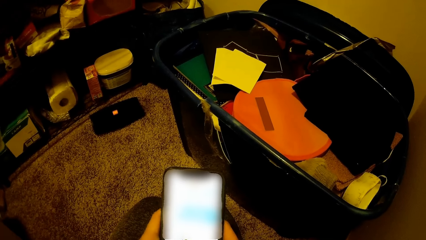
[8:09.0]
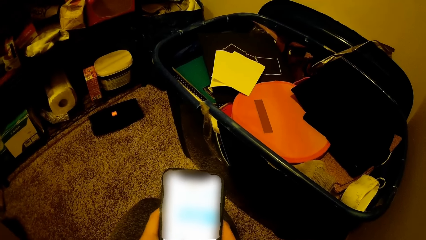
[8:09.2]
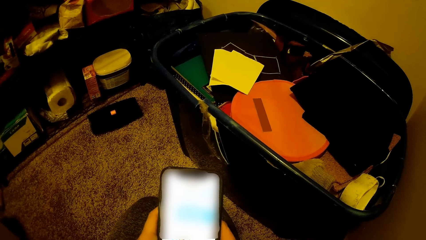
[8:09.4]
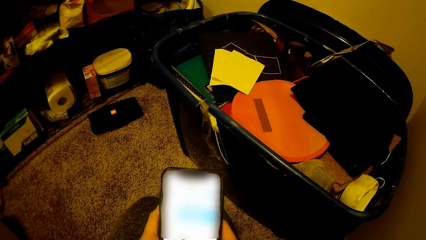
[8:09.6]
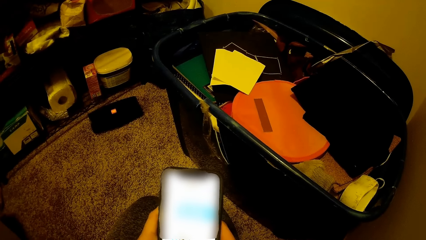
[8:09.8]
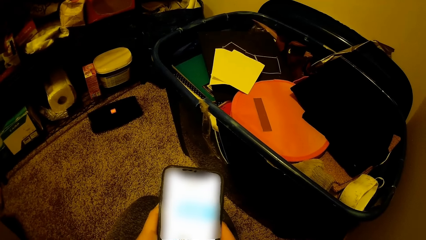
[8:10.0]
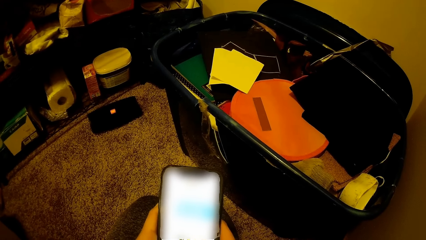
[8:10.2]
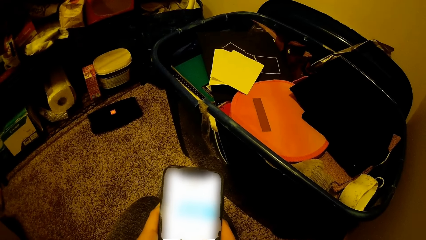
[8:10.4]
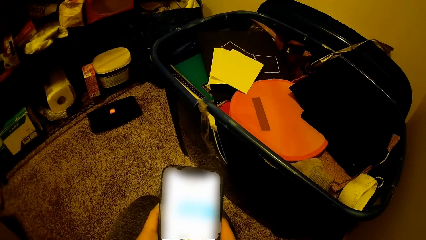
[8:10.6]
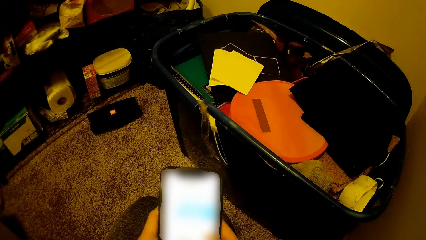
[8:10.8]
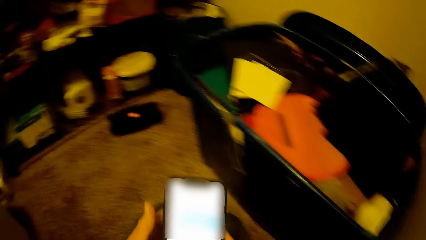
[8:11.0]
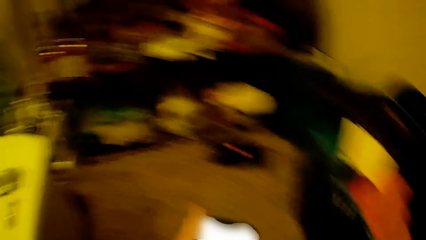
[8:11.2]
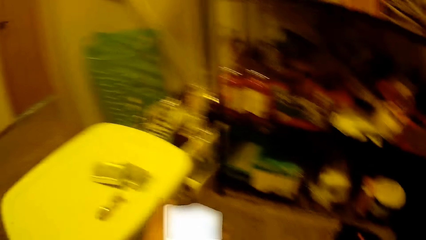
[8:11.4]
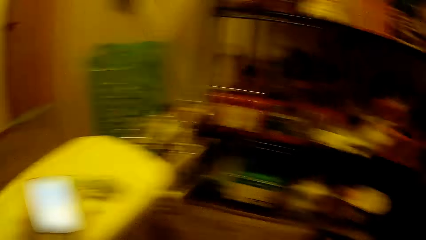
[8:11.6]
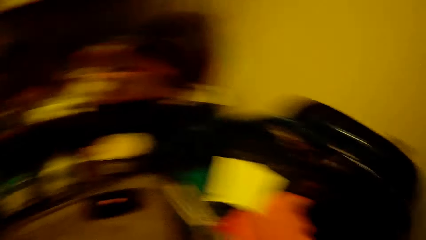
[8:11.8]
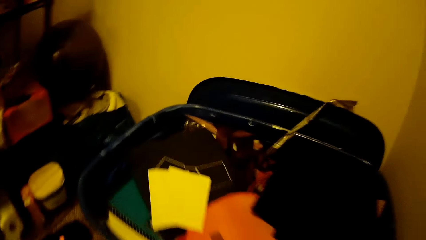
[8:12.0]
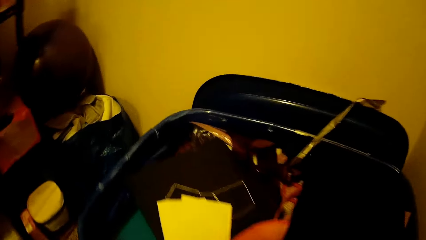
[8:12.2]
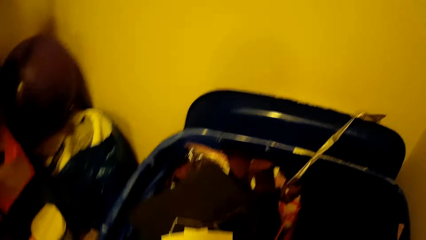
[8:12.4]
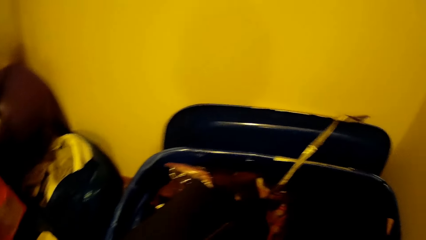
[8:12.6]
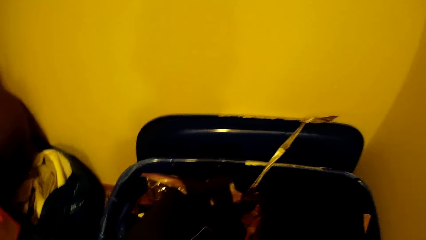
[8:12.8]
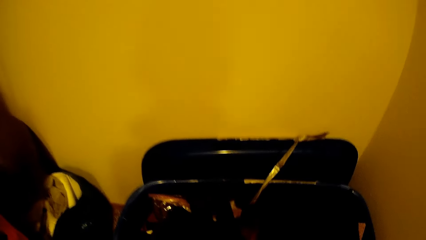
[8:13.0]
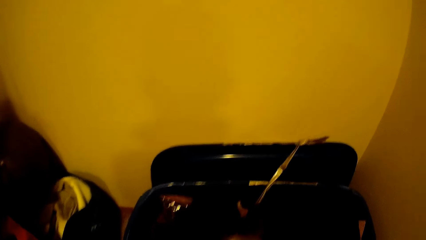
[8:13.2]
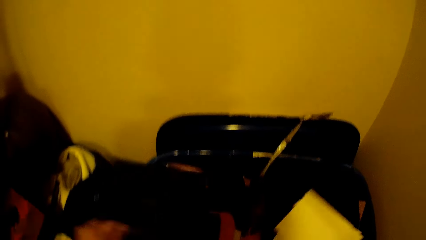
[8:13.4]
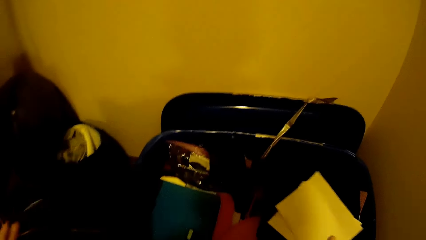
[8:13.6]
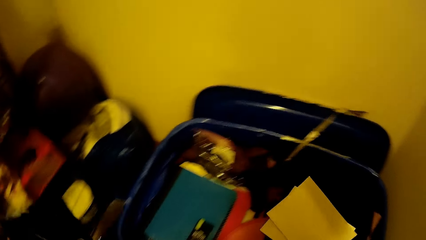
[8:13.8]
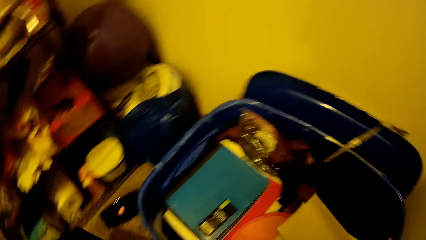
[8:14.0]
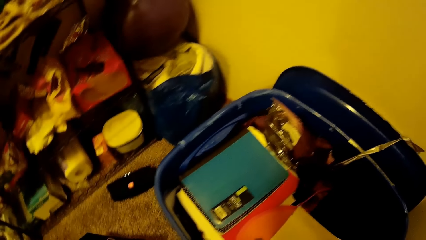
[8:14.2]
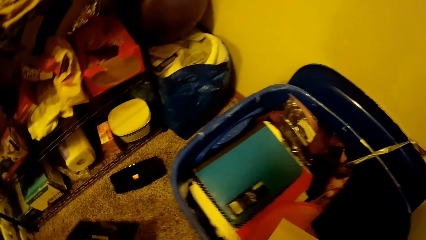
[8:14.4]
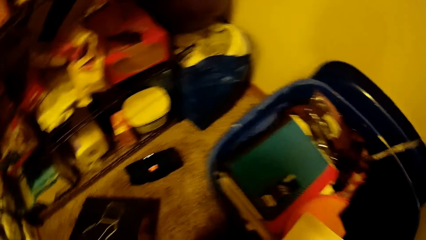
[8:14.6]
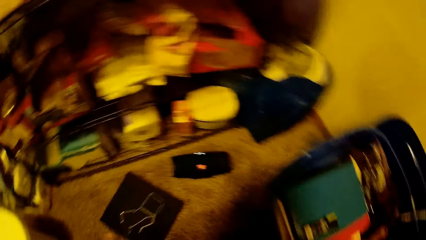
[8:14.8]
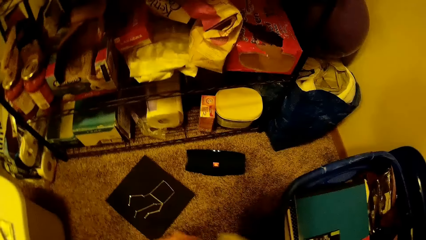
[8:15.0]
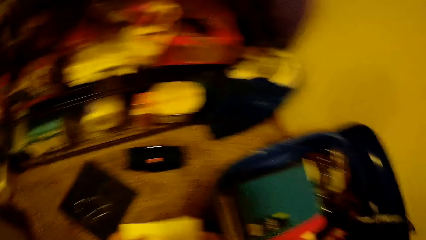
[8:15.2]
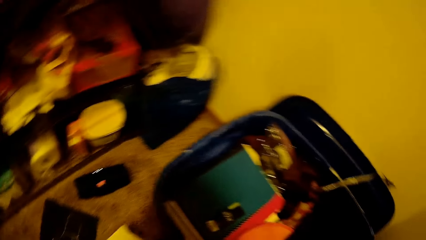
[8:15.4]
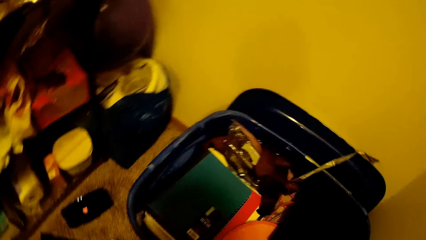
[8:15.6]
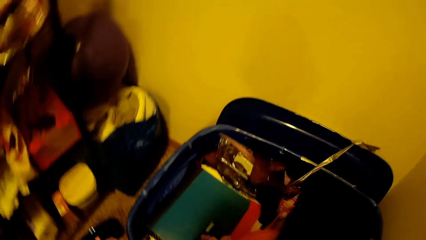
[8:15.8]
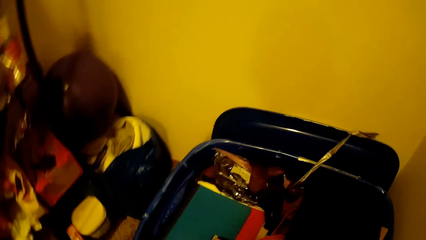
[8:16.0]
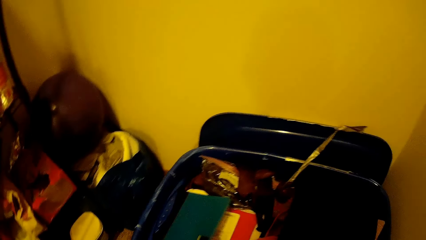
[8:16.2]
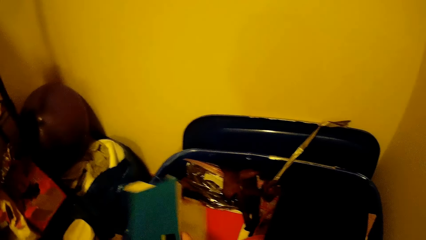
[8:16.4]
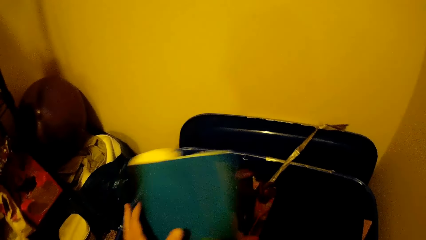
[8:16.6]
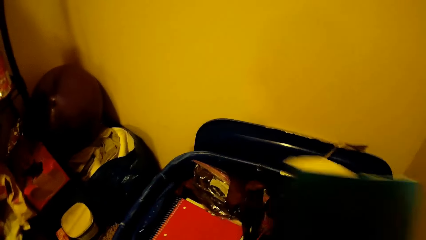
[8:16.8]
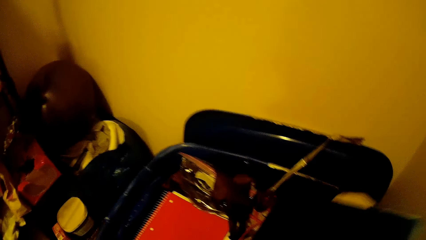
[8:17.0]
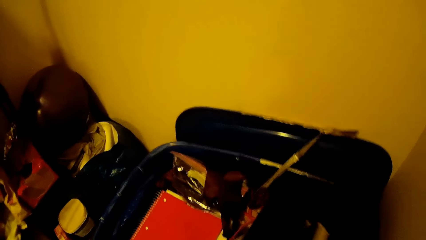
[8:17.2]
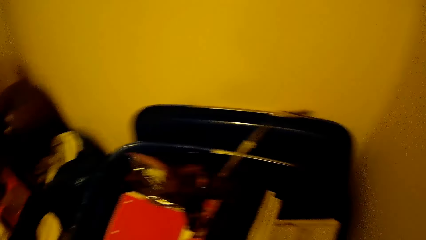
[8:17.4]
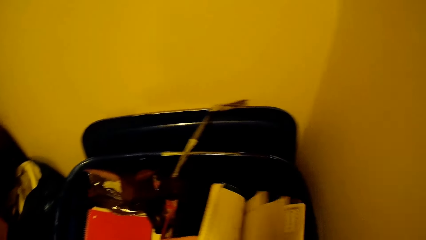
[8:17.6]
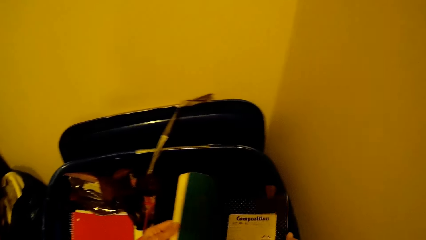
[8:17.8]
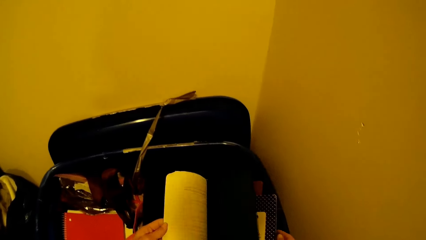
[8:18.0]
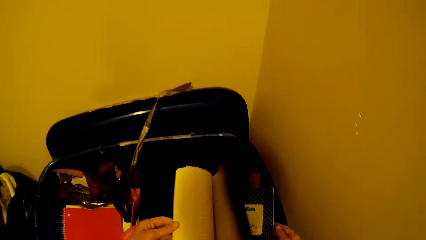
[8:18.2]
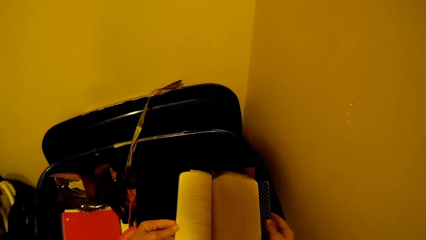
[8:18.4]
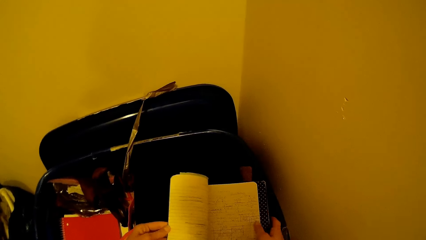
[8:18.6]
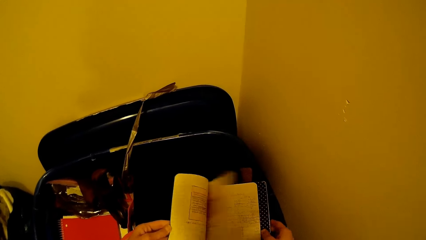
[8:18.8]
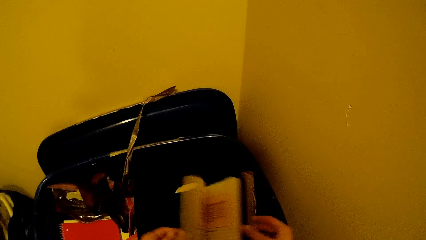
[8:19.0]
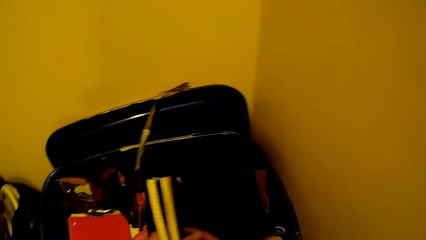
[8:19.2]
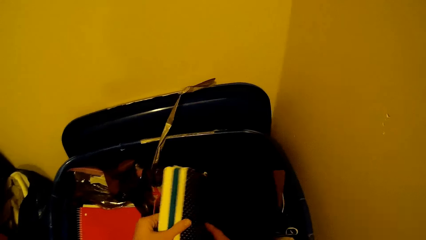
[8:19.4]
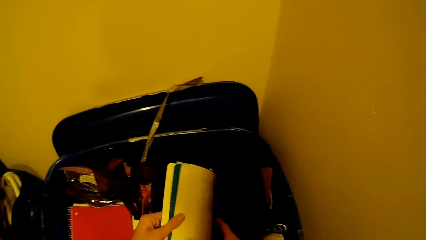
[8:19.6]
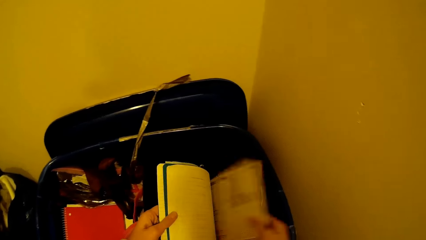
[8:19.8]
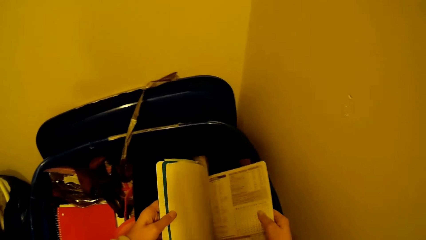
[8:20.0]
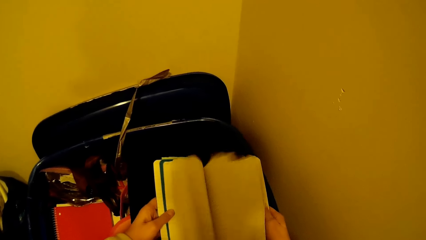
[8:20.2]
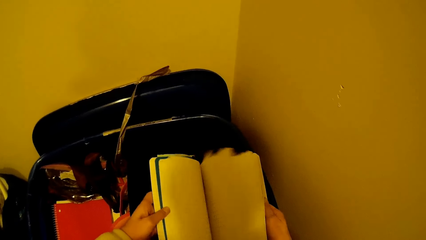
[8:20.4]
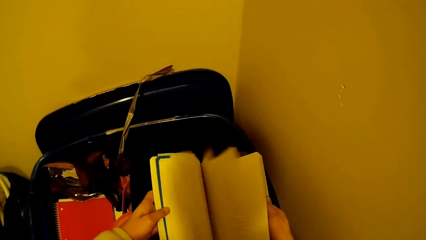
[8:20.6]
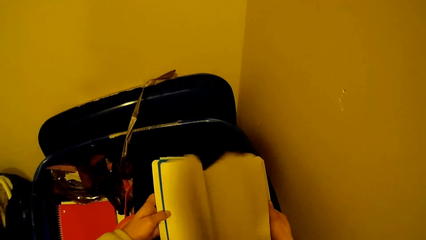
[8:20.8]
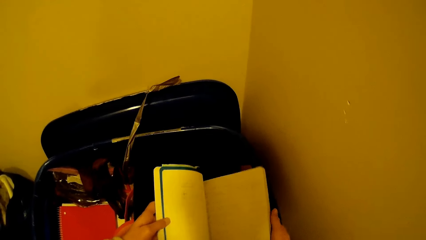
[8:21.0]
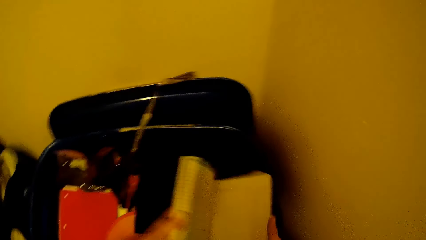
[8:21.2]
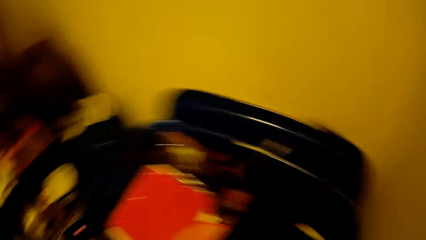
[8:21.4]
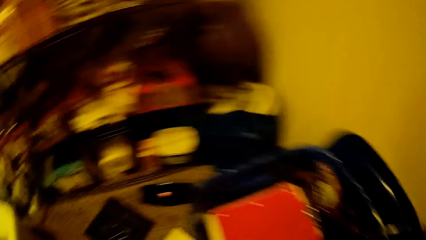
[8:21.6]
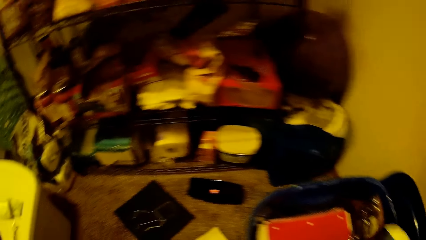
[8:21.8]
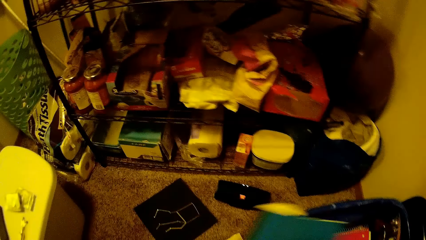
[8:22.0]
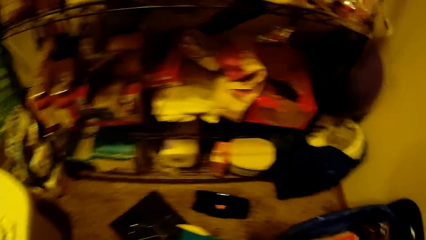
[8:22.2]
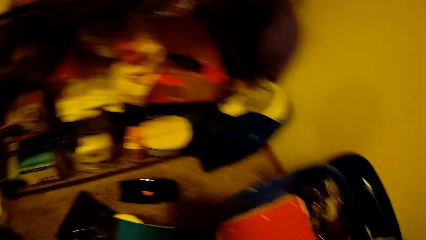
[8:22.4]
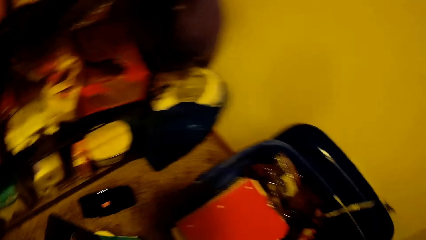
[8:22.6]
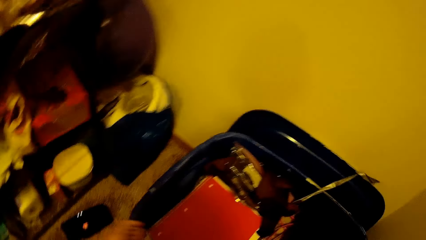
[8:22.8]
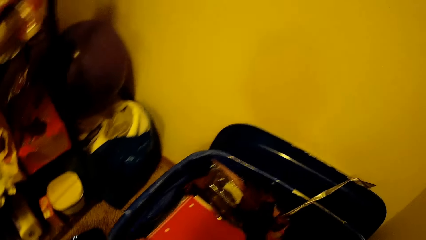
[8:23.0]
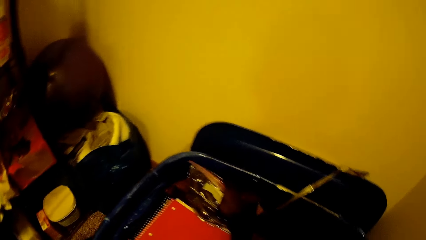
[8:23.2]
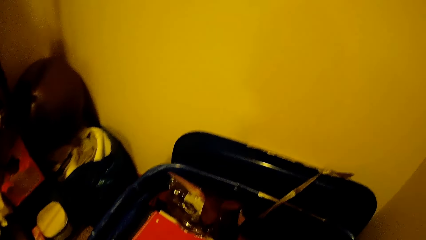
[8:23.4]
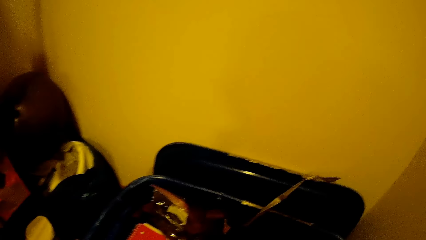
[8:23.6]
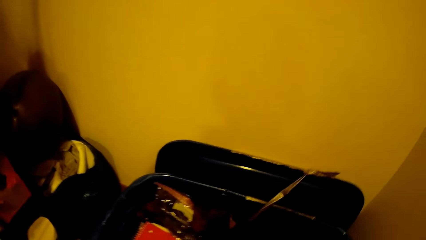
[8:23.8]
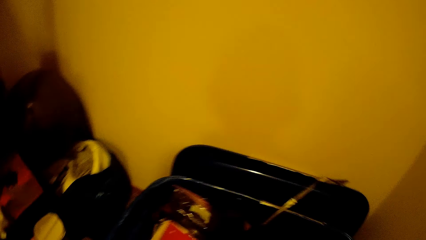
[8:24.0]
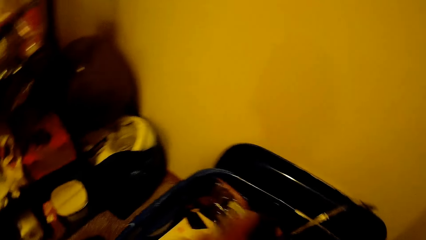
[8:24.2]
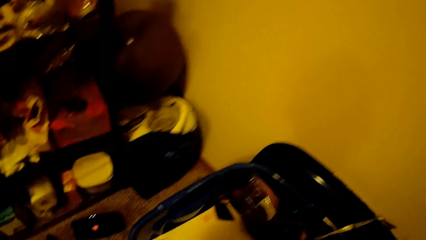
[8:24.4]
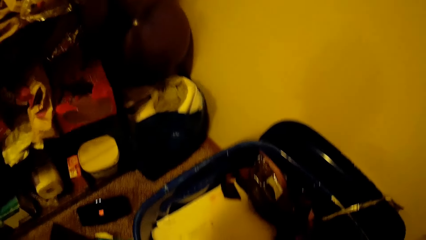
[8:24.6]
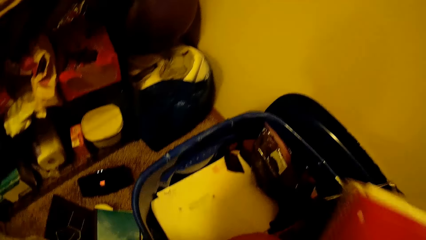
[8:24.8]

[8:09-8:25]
The camera wearer drops the phone on the container. She moves a book or mat from the container to the floor with her left hand. She picks up another book from the container with her right hand. She searches through the book. She drops the book on the floor with her left hand. She picks up another book from the container.
